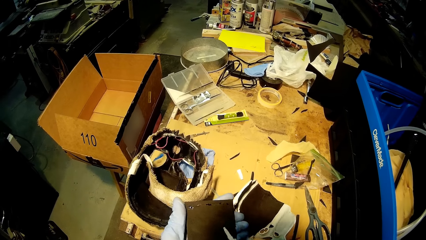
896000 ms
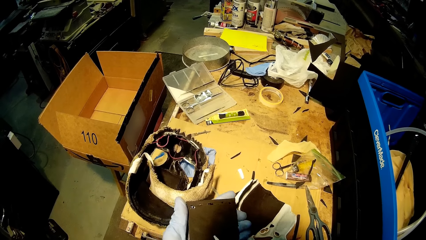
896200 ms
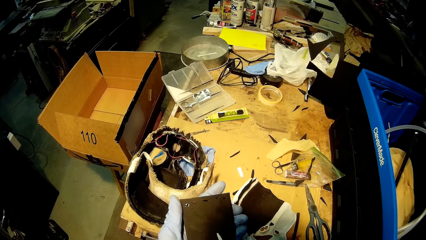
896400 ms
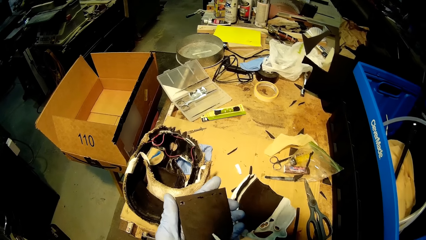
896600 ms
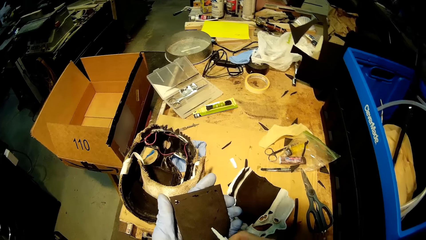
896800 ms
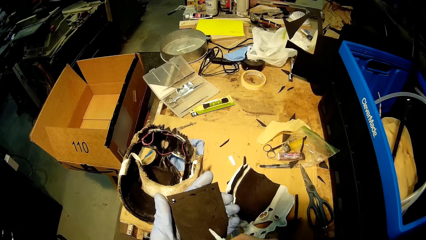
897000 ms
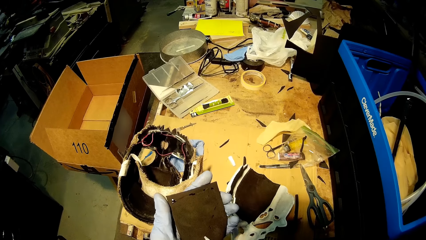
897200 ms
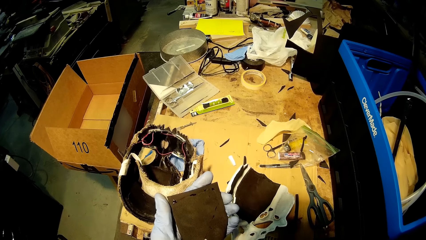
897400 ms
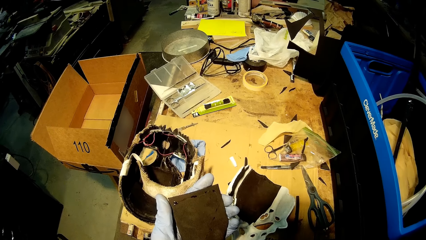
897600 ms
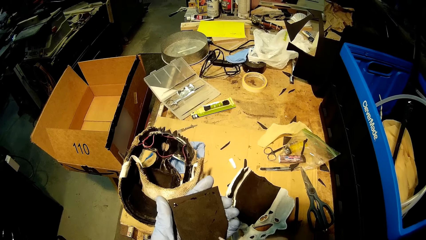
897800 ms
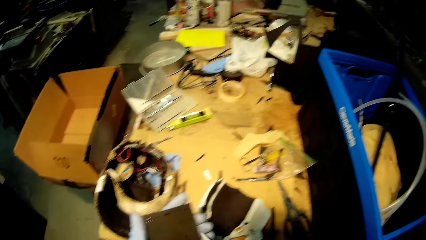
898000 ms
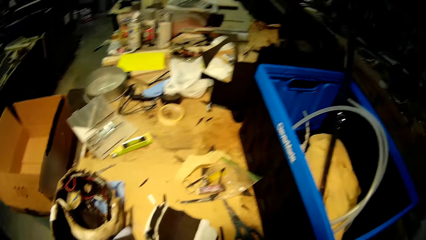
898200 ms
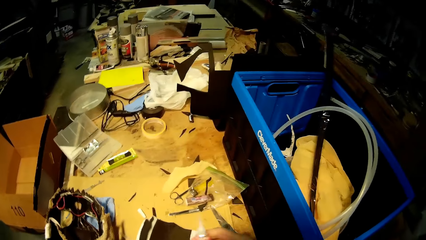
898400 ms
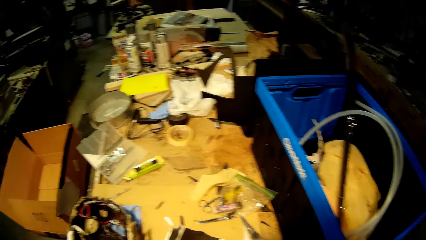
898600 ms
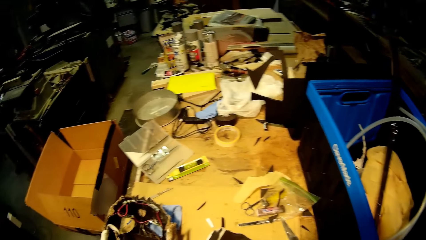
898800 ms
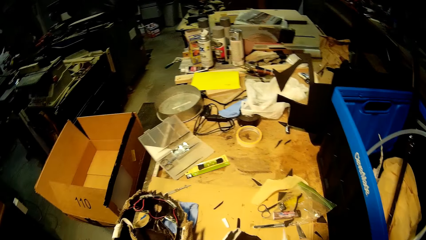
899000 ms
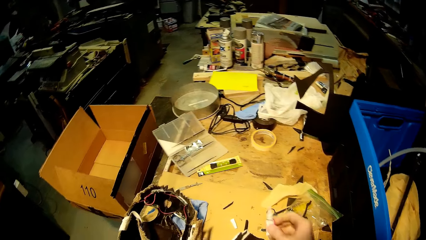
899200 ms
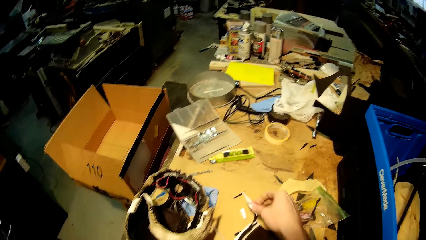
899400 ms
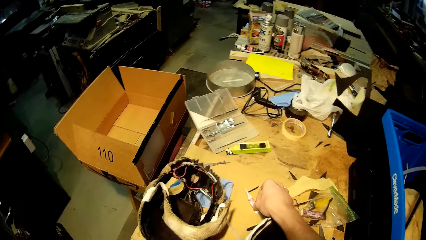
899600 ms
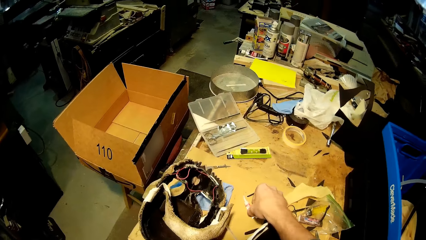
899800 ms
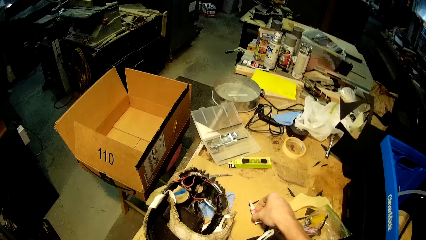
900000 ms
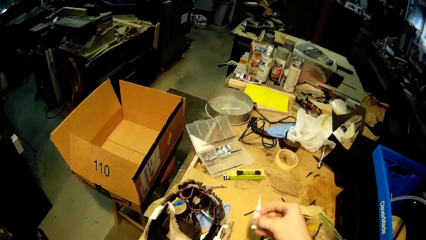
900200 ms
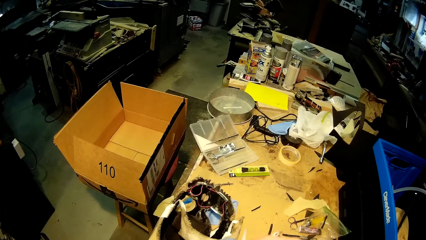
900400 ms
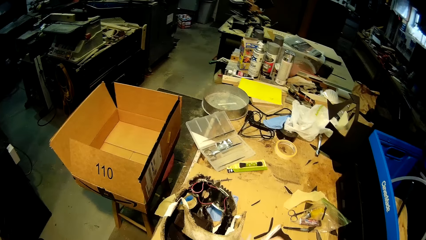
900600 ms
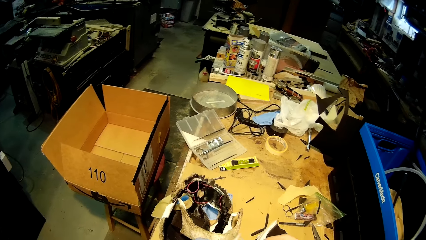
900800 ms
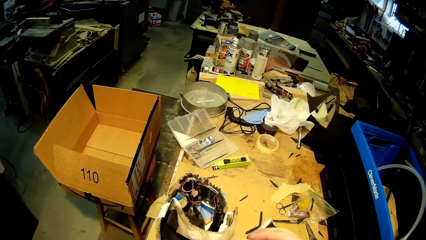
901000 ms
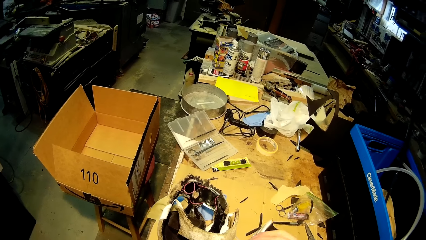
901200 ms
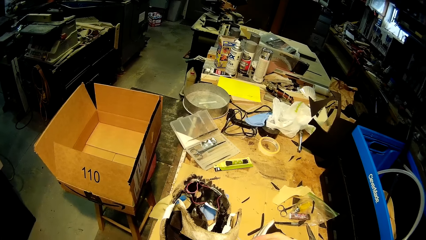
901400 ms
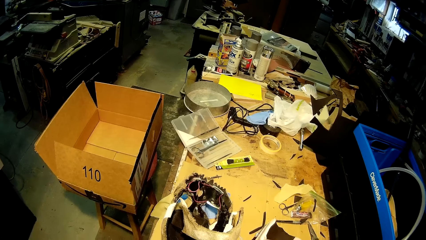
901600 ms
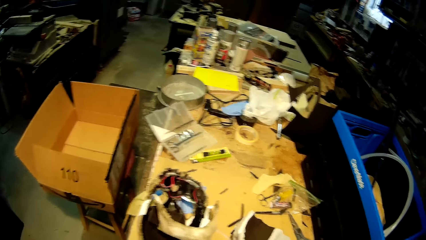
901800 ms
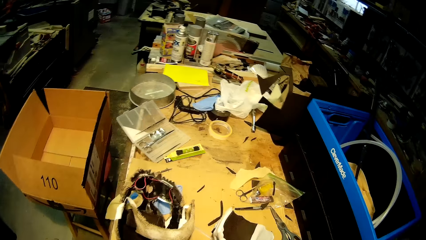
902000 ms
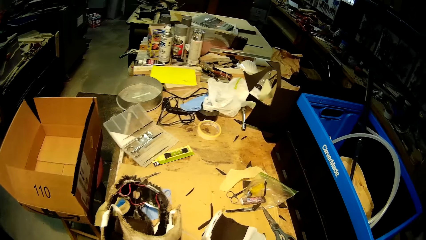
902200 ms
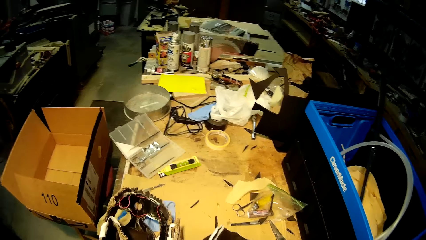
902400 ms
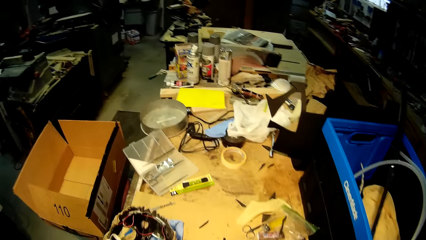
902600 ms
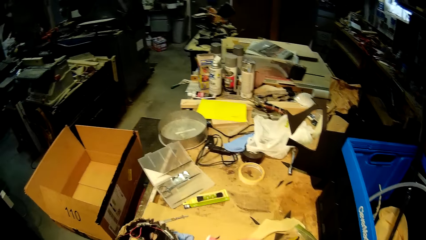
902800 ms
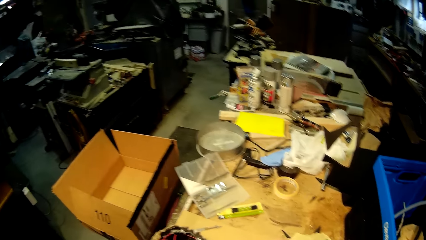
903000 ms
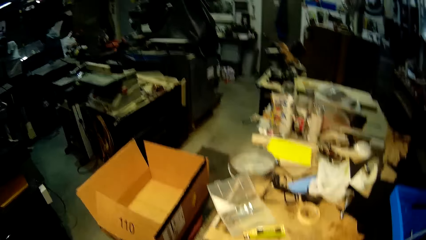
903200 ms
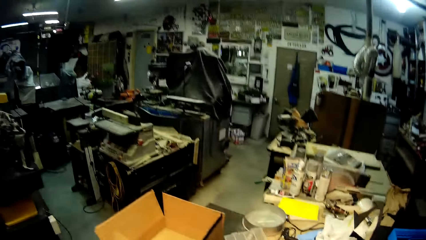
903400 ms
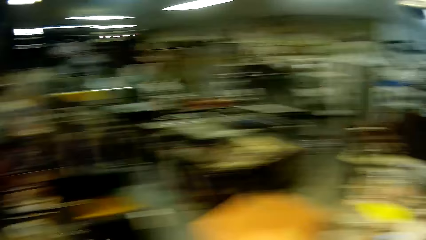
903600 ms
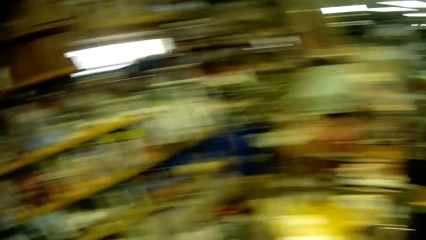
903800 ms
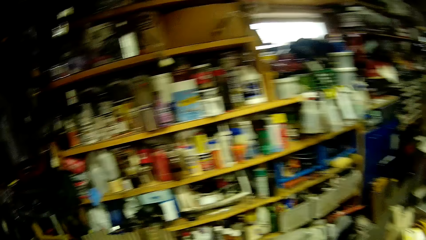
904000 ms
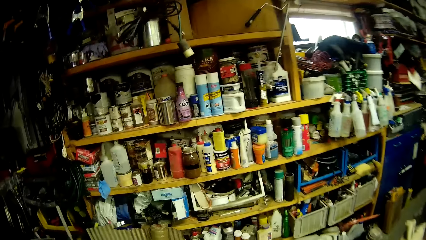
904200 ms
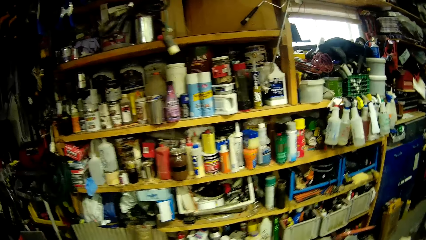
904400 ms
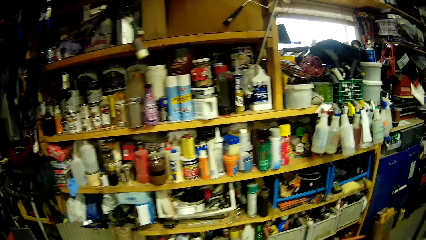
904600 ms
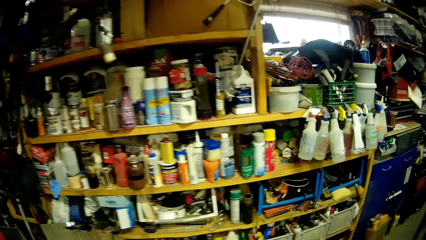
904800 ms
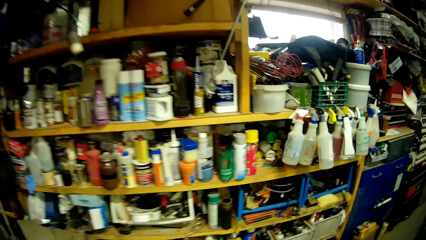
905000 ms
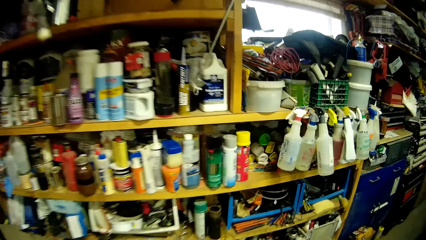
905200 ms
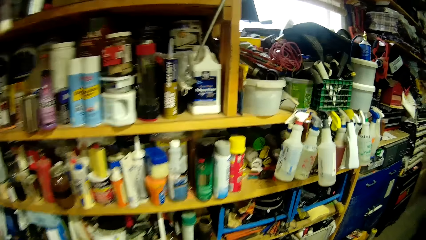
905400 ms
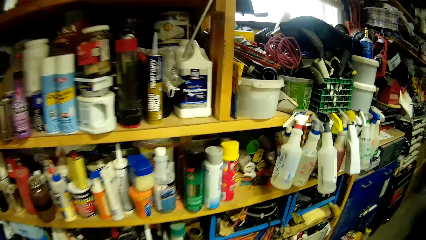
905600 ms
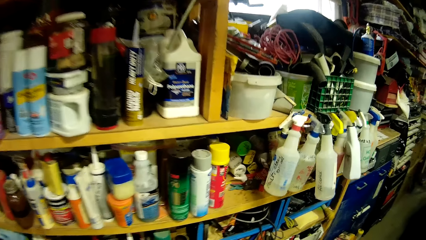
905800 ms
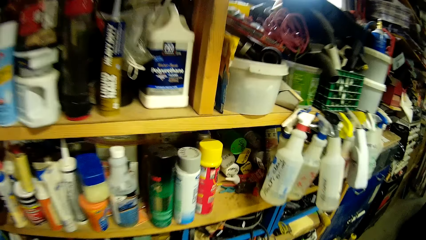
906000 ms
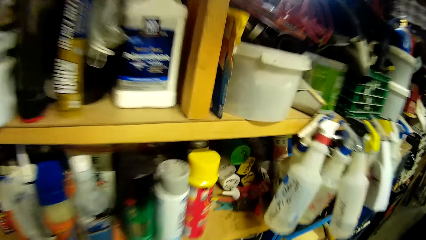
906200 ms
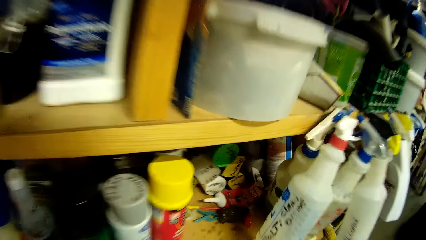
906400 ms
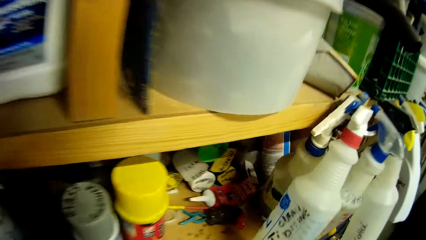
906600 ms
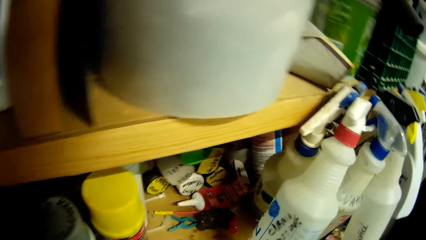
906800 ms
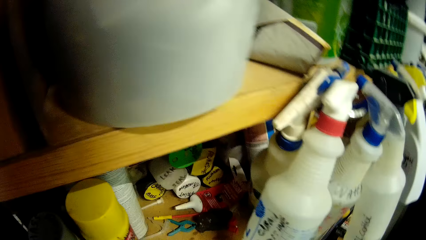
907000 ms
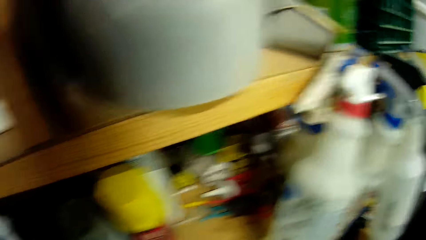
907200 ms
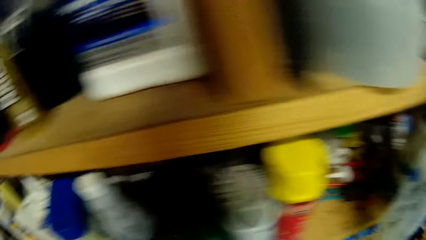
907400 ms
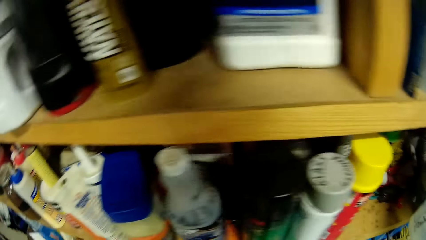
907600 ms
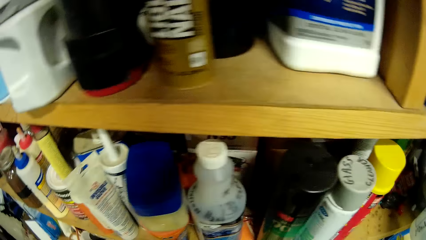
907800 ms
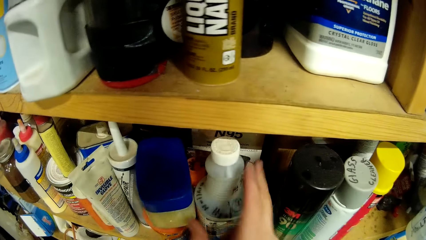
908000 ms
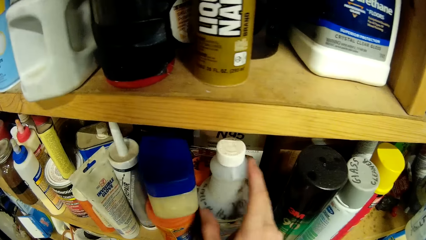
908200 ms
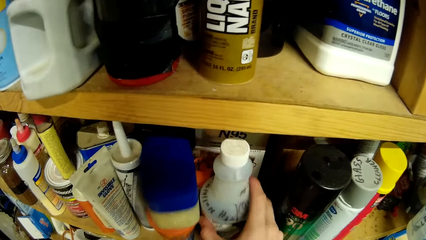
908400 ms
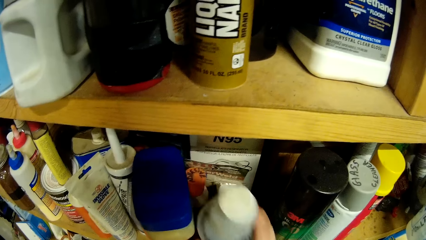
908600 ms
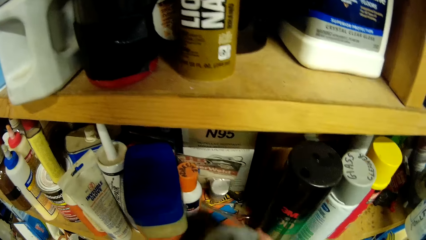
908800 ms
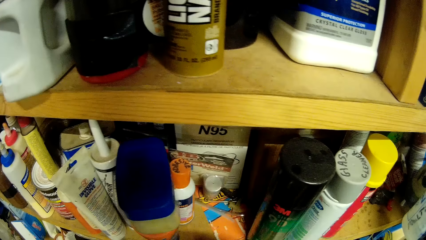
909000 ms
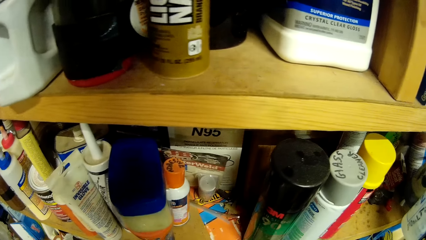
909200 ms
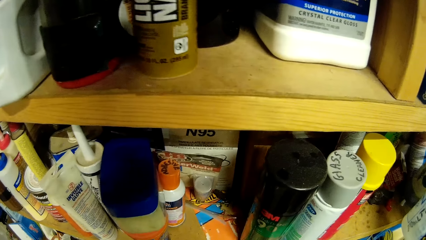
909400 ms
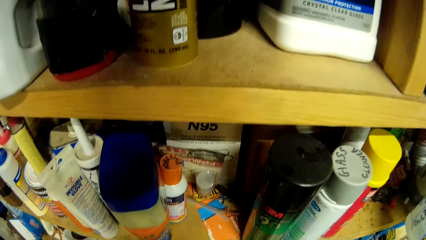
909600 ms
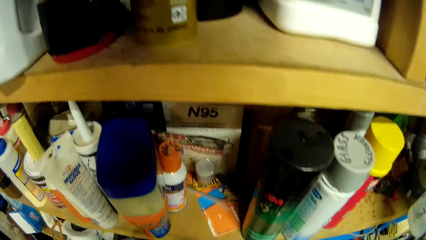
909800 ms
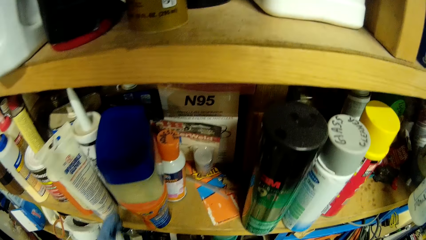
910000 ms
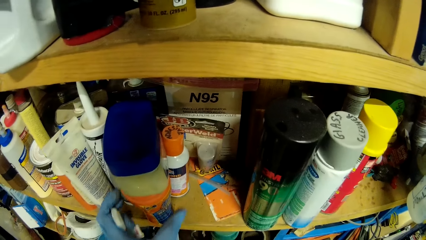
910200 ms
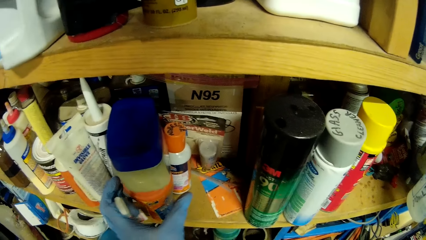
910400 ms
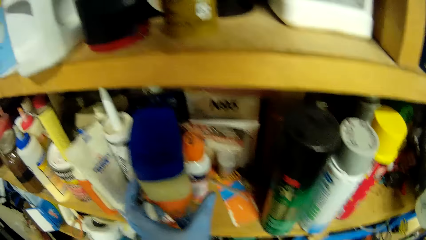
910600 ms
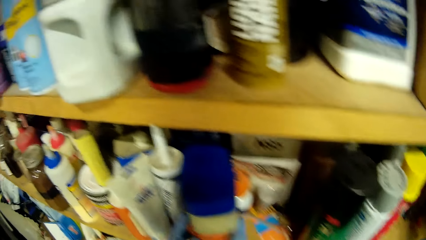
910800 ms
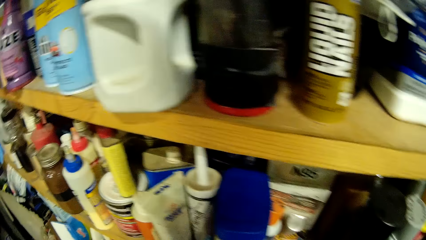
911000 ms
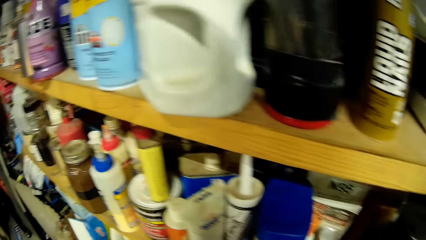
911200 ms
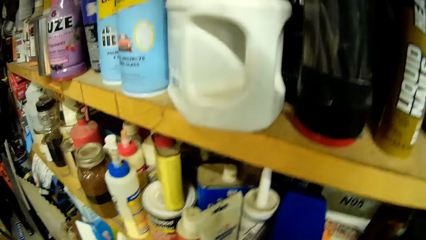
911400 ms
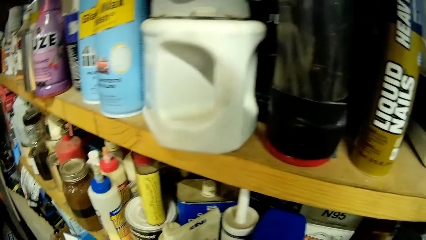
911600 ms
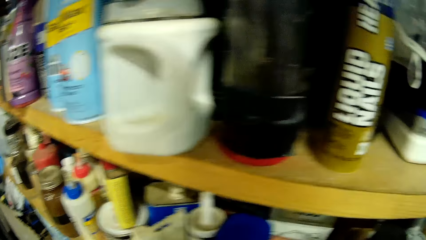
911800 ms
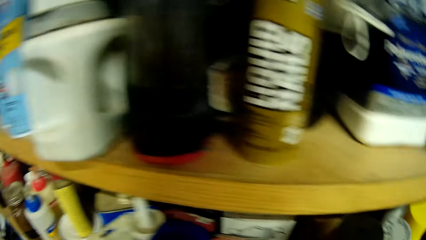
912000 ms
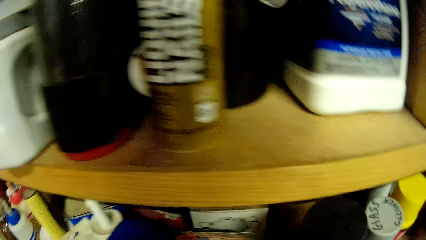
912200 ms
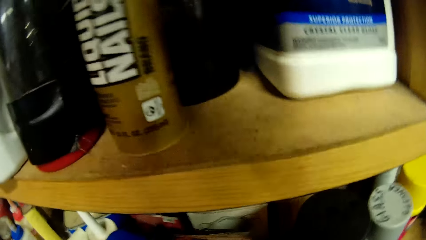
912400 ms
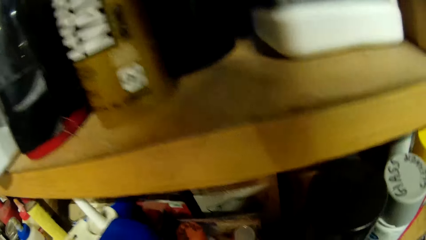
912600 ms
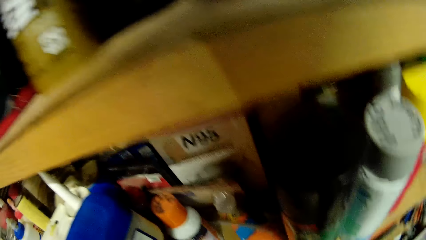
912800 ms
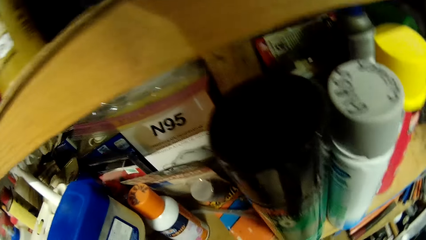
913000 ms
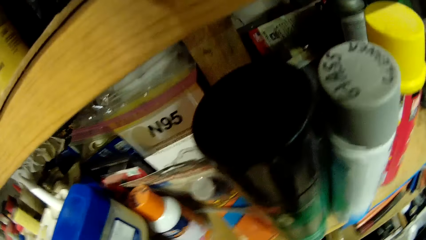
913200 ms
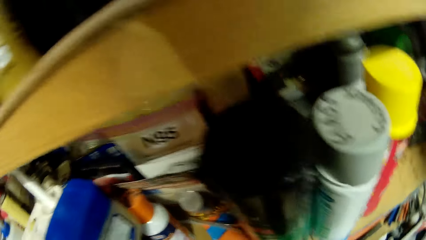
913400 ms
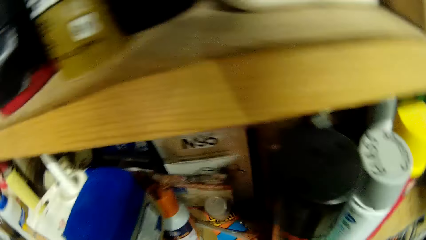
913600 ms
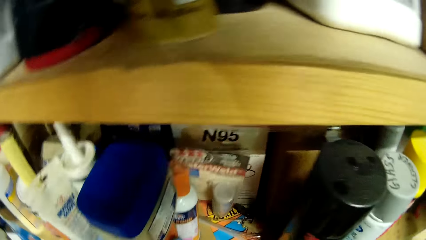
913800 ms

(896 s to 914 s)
The camera wearer picks the glue from the table with his right hand. He places the glue on the table with his right hand. He walks towards a shelf in the workshop. He picks a keg from the shelf with his right hand. He interacts with a container on the shelf with his left hand.
